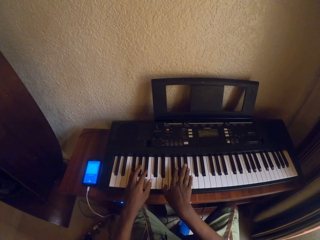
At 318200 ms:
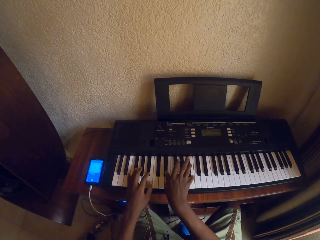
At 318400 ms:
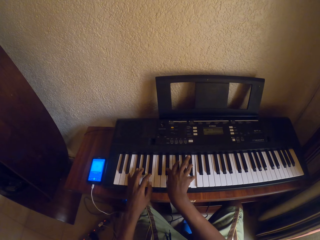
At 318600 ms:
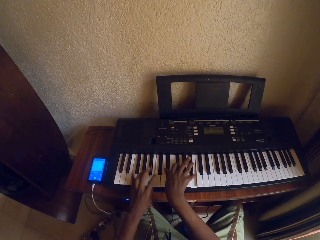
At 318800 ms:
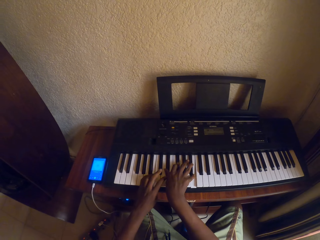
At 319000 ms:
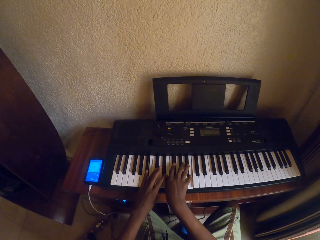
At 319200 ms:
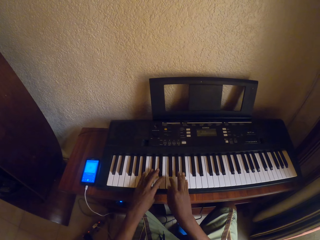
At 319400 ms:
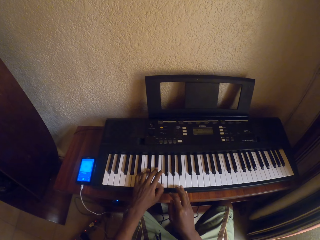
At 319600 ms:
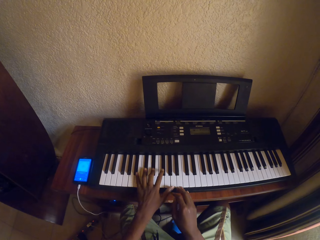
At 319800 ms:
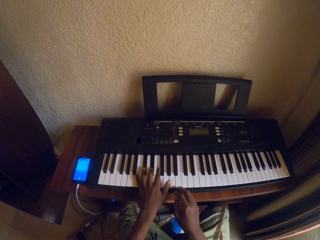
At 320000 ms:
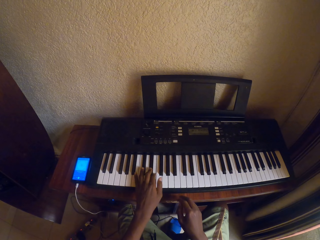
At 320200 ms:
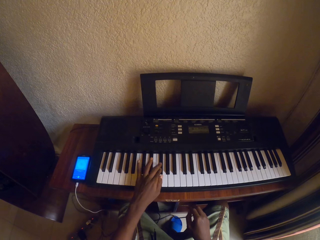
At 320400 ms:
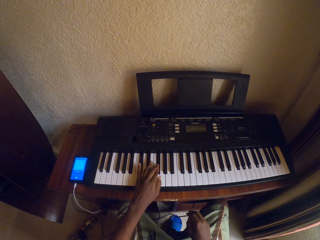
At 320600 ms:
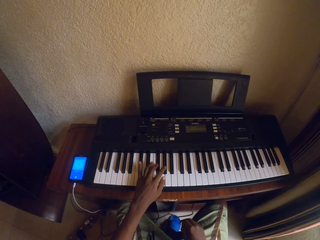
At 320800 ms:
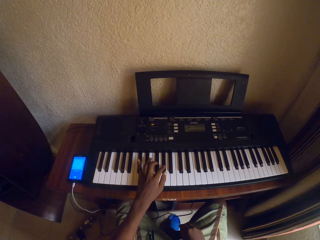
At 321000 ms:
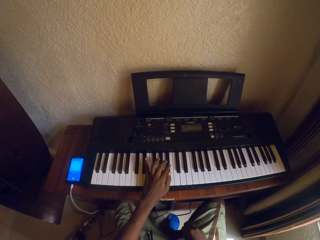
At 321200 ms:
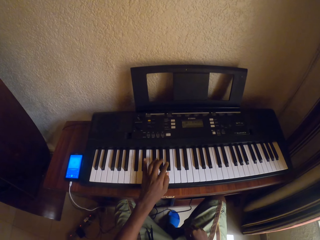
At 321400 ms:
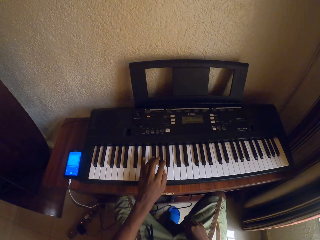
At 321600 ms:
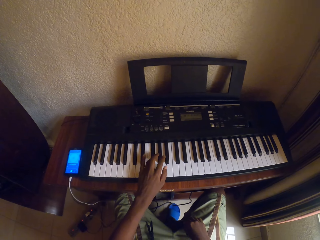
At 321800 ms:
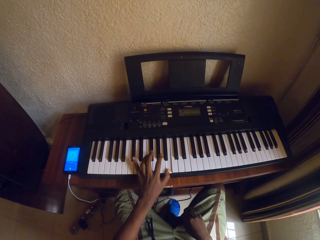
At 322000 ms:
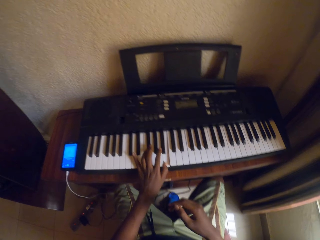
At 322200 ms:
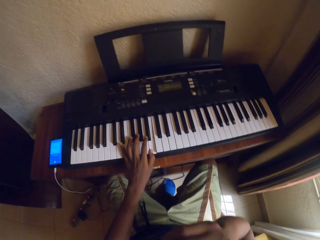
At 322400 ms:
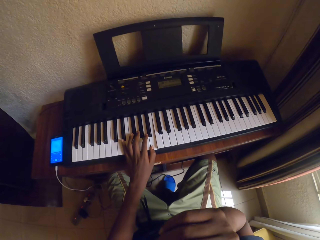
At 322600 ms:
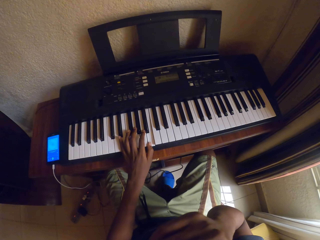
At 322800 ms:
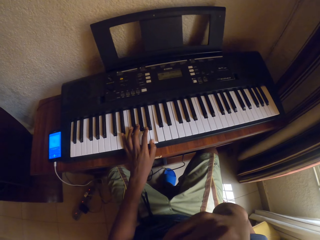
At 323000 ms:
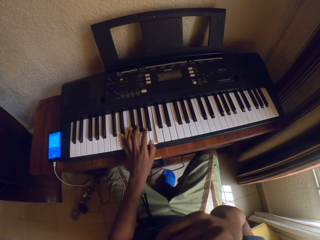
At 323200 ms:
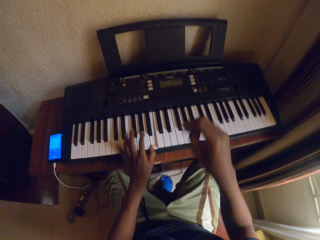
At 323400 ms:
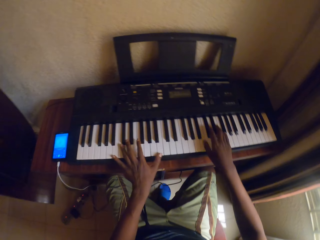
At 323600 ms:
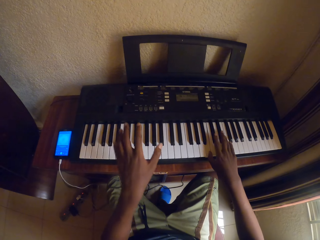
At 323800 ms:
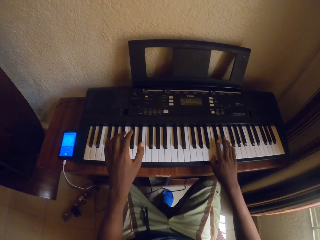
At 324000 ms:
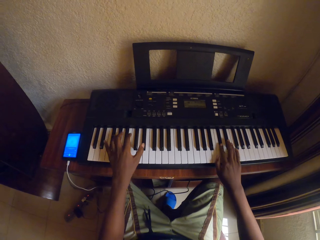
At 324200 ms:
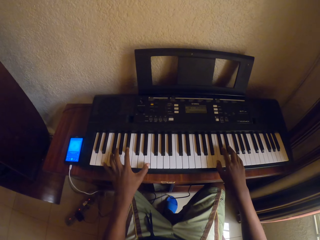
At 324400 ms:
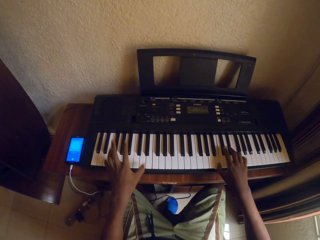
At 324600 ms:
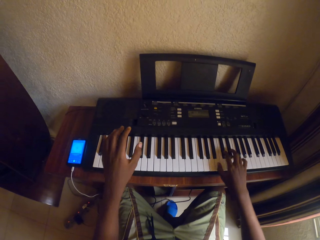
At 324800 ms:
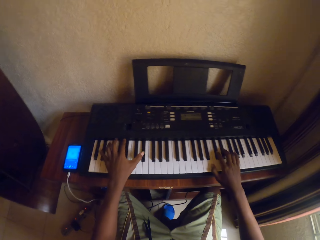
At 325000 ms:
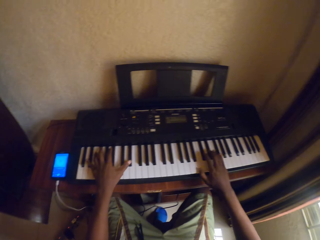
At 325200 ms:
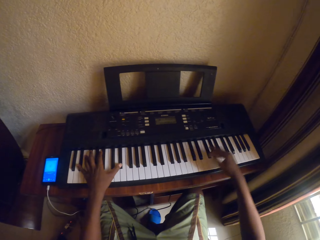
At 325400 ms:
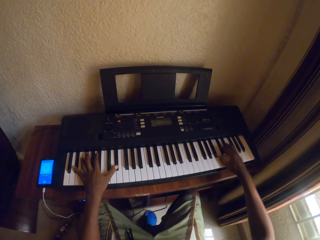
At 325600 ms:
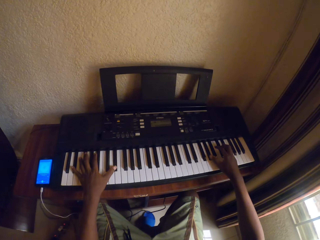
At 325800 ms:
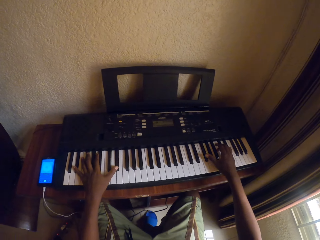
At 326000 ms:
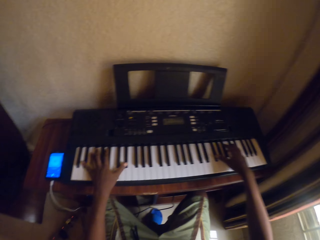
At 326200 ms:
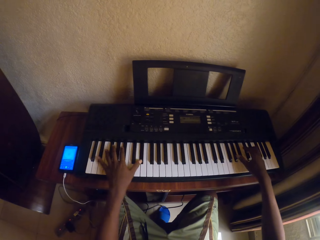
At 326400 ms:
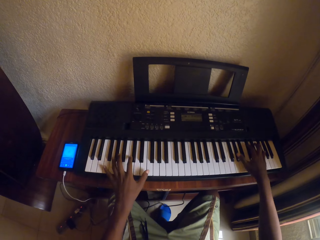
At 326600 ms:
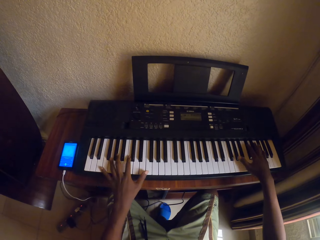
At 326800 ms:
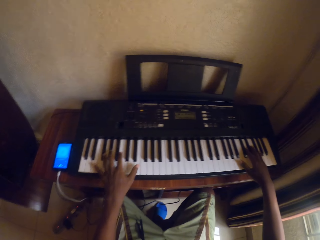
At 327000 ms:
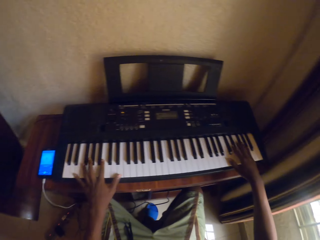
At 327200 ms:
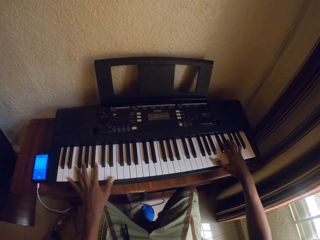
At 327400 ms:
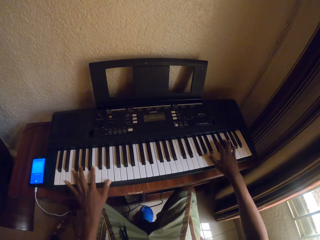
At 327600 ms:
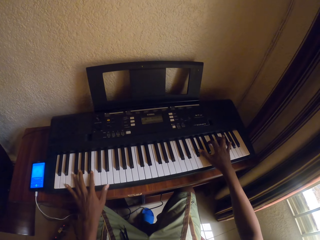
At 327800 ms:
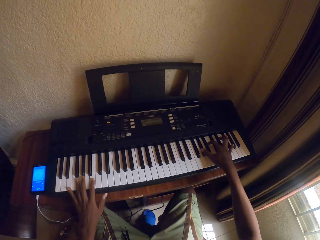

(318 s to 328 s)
The camera wearer removes the right hand from the keyboard. They put the hand down, play the piano, lift up the hand, put the hand down, and play the piano.

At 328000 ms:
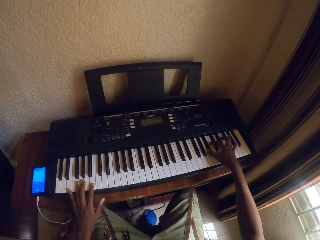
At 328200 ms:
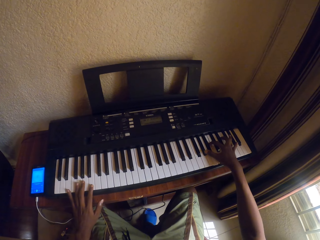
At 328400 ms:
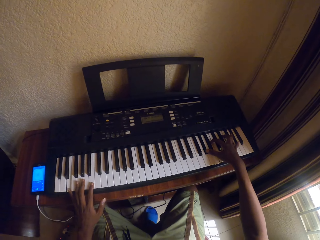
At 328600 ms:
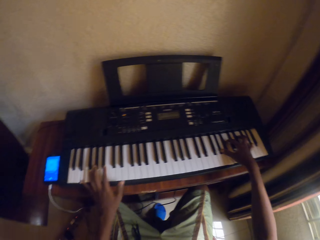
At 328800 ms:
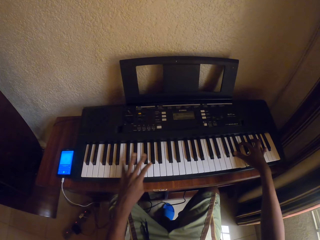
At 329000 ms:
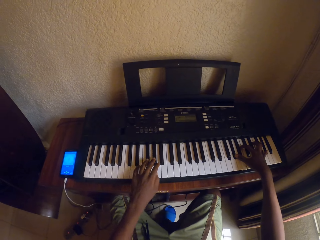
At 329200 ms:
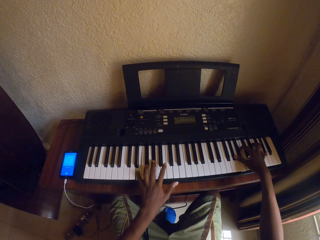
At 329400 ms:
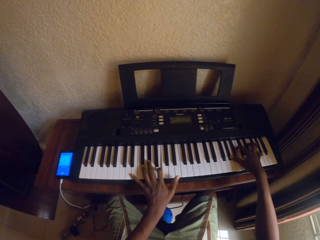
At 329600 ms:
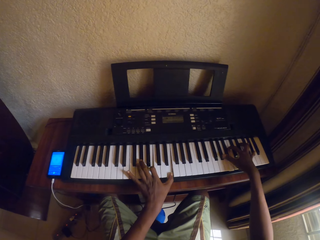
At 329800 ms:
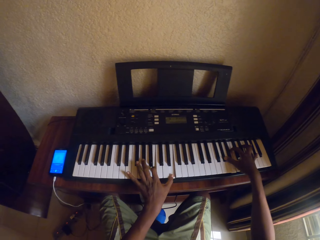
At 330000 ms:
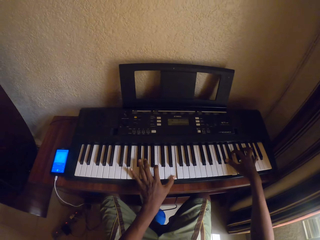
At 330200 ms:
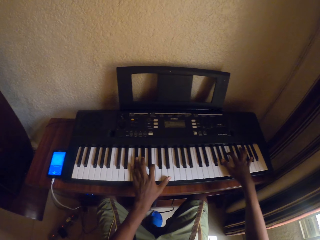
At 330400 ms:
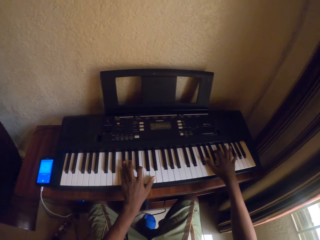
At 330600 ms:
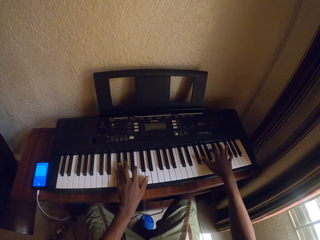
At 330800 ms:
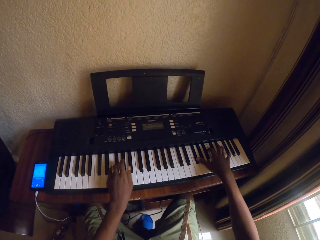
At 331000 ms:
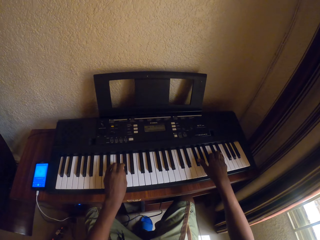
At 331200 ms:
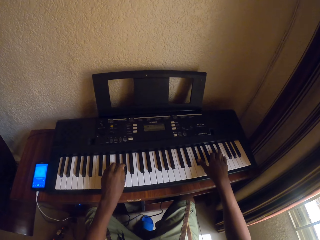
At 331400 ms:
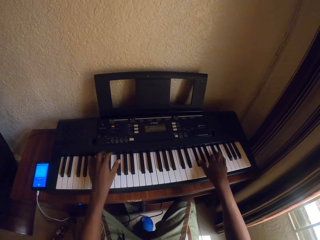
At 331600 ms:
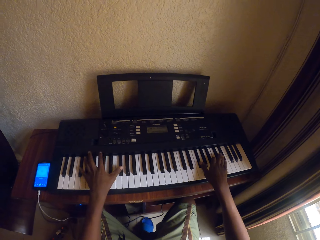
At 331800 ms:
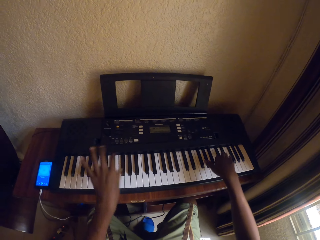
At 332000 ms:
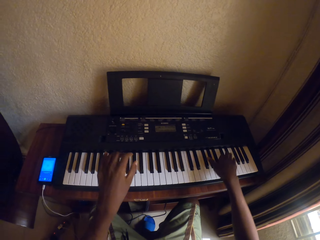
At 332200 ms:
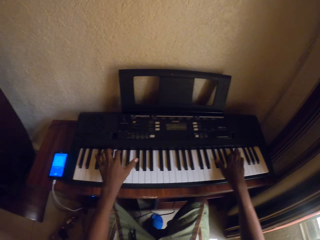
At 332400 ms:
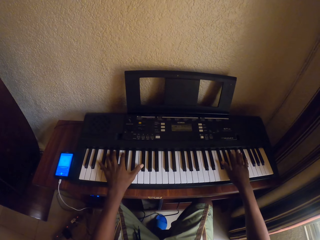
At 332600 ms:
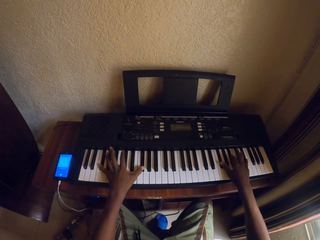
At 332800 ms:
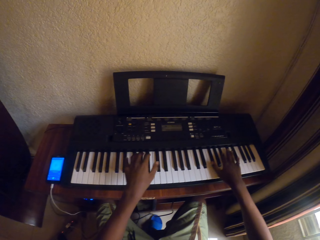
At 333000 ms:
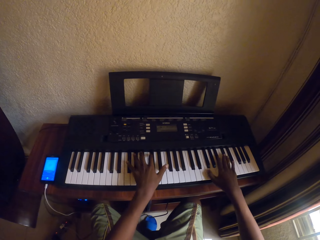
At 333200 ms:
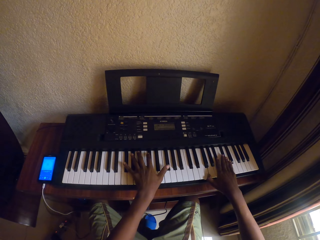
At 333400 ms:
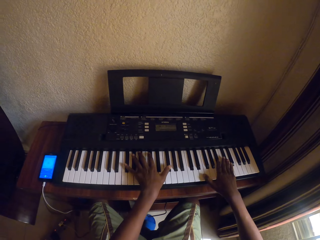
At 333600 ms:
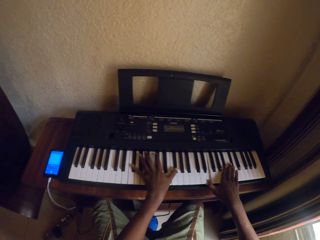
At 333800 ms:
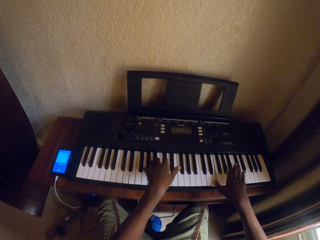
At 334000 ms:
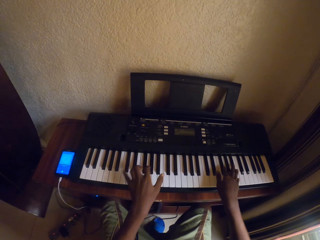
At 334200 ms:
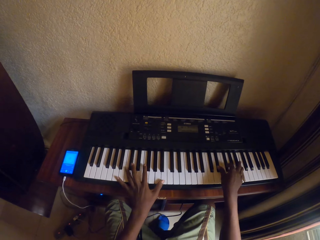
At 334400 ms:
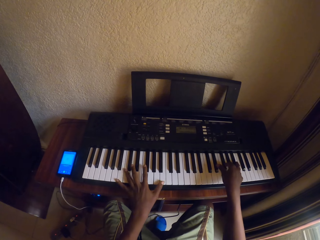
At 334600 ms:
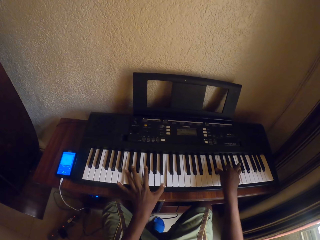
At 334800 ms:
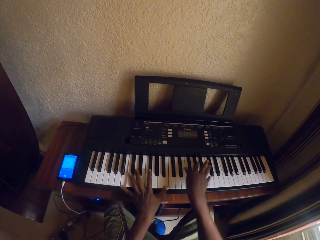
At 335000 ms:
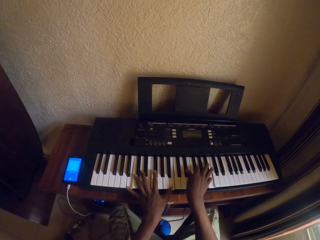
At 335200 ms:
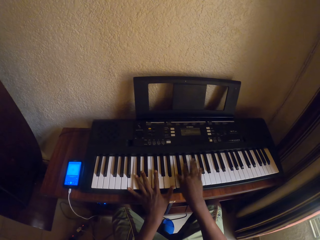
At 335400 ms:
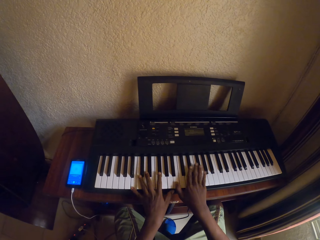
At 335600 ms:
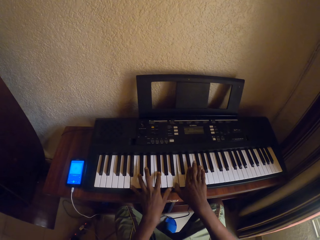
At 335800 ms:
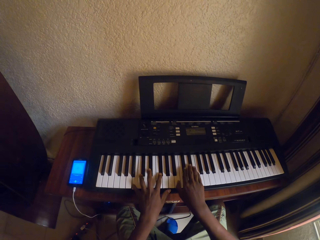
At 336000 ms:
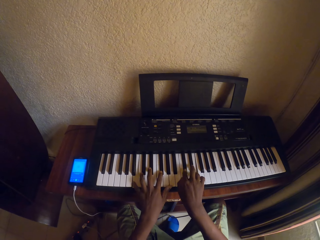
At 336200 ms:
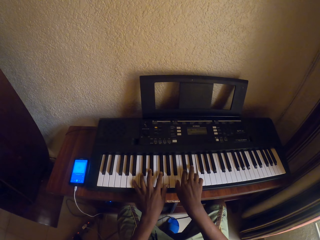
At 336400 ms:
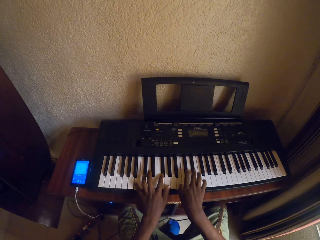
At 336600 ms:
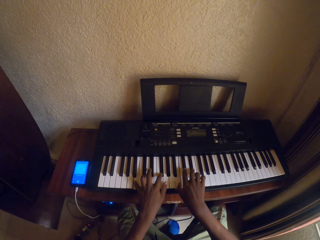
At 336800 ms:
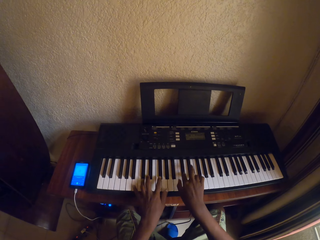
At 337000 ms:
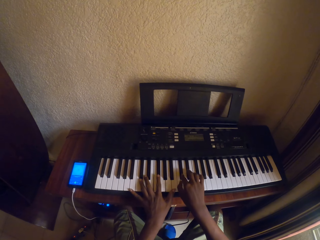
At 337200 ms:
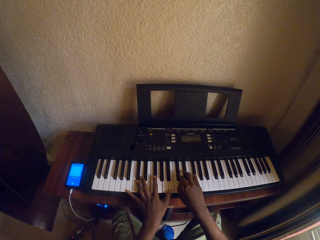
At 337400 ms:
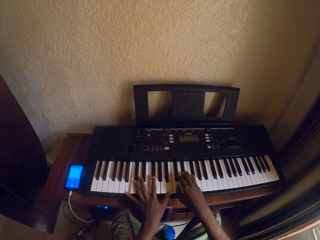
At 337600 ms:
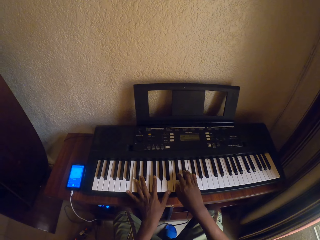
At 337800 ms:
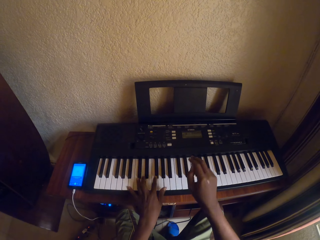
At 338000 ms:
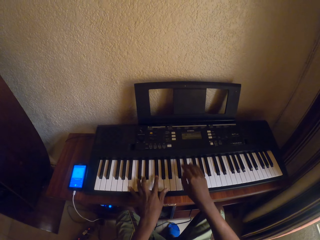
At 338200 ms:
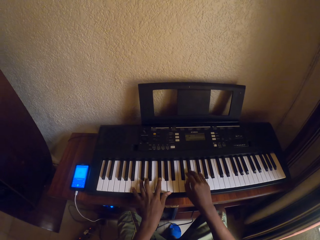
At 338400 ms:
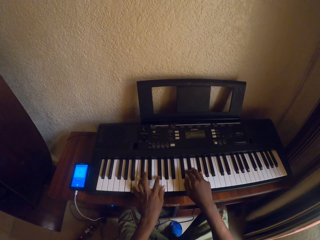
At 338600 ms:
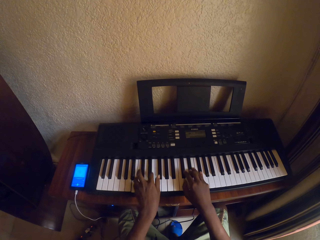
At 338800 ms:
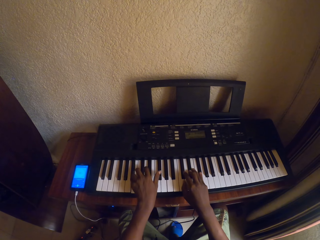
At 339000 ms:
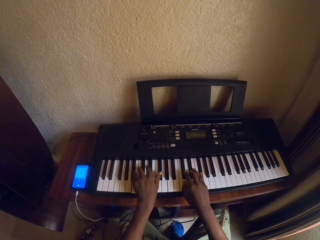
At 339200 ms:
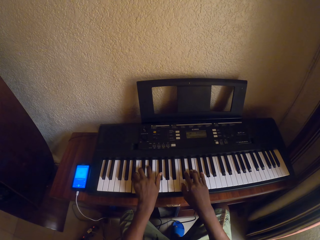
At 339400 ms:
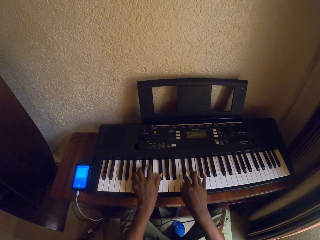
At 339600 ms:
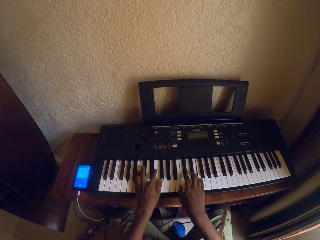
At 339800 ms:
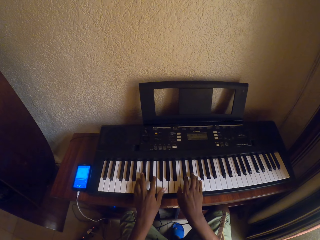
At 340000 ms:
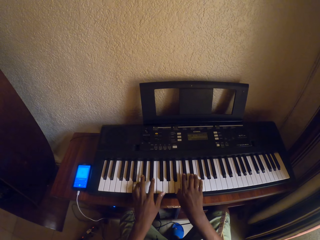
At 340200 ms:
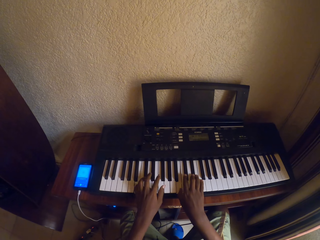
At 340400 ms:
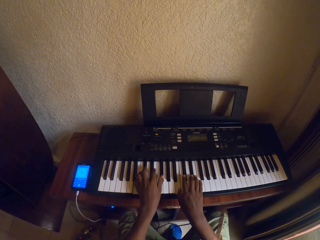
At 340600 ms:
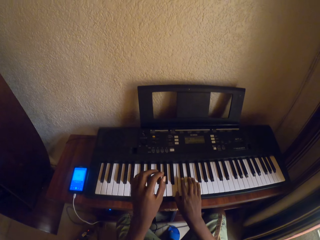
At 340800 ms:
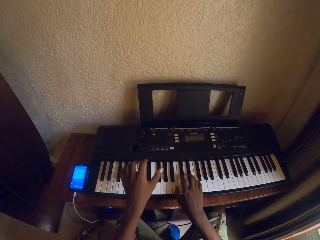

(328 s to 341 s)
The camera wearer plays the keyboard with both hands.
